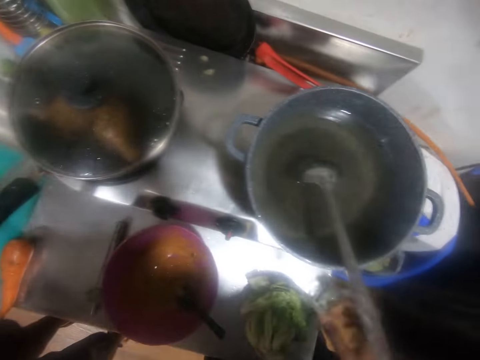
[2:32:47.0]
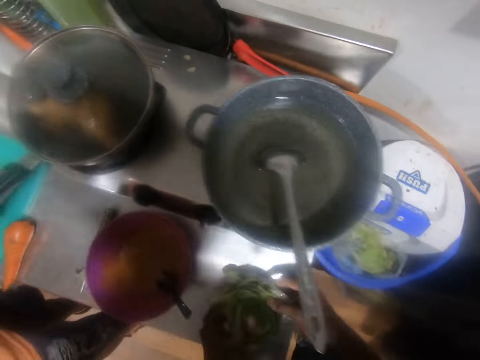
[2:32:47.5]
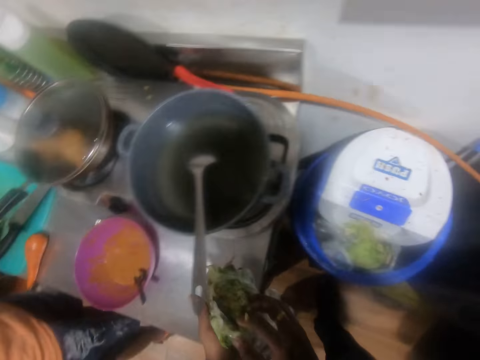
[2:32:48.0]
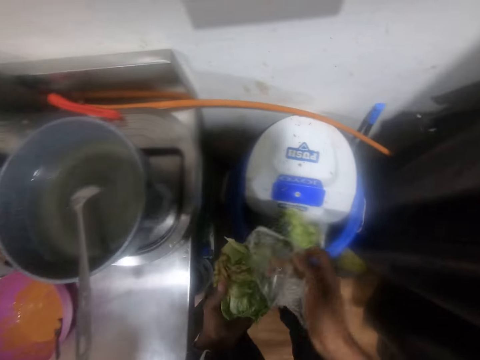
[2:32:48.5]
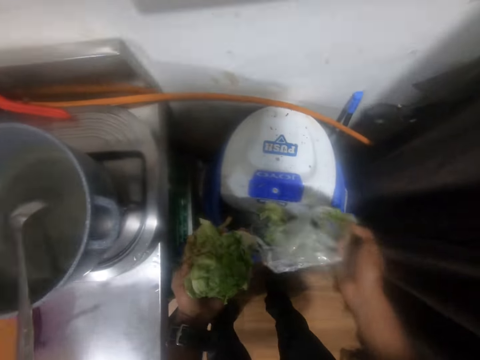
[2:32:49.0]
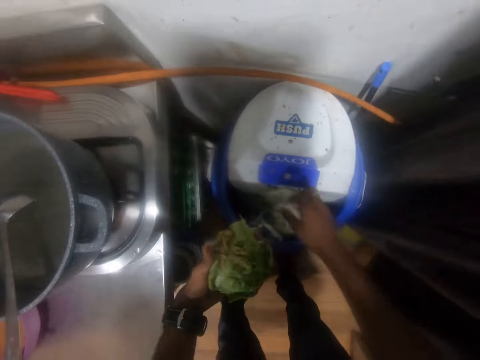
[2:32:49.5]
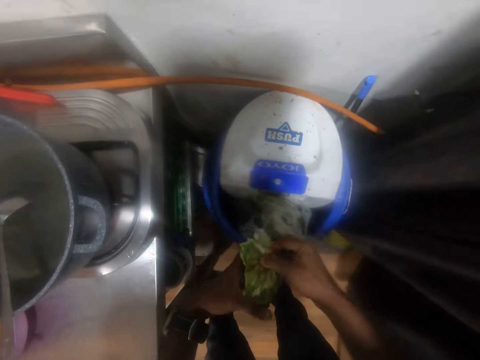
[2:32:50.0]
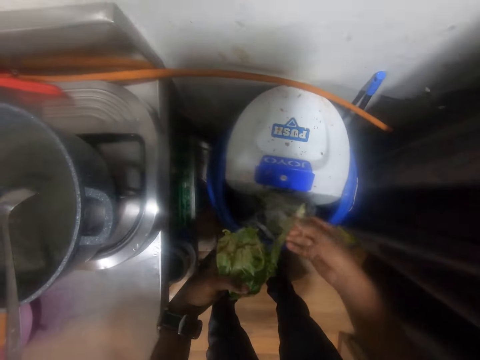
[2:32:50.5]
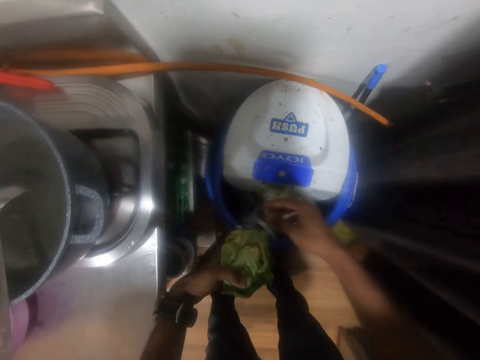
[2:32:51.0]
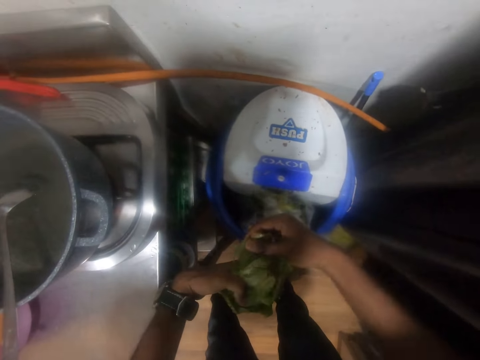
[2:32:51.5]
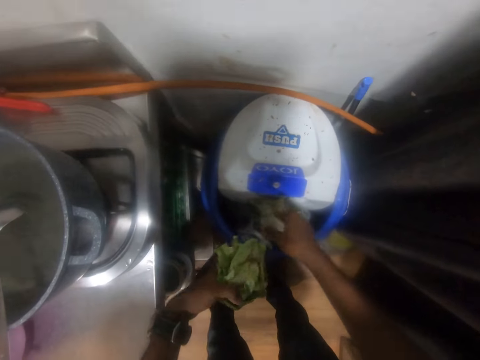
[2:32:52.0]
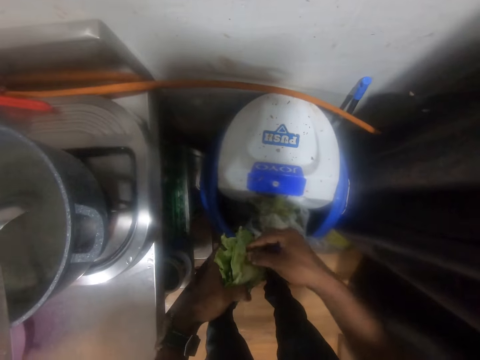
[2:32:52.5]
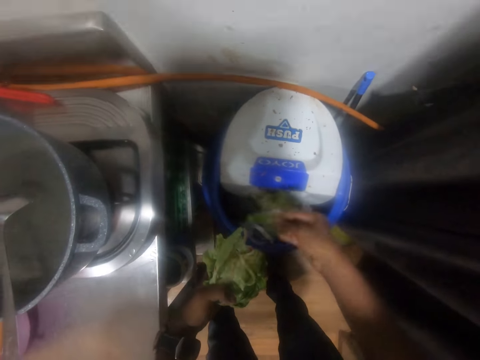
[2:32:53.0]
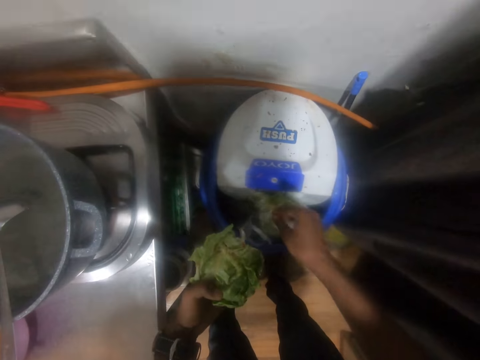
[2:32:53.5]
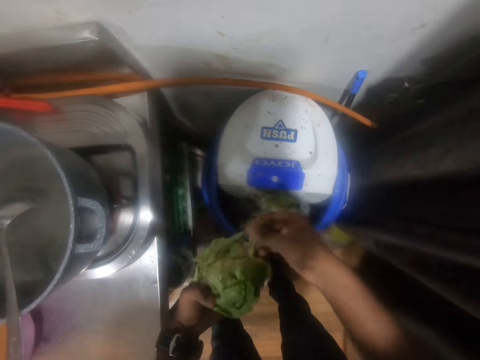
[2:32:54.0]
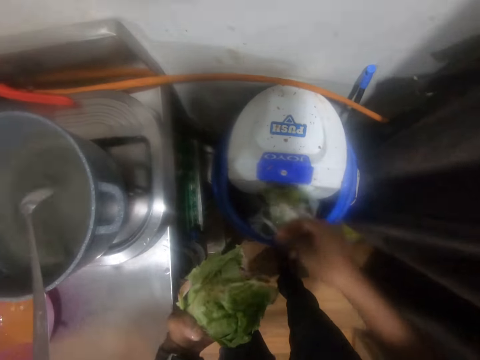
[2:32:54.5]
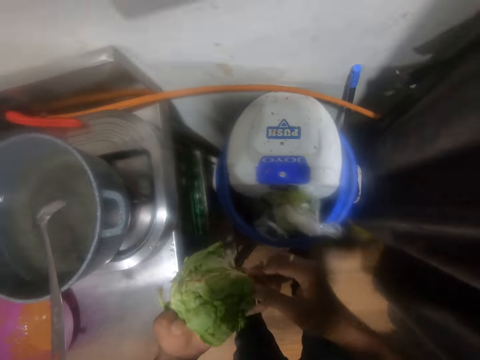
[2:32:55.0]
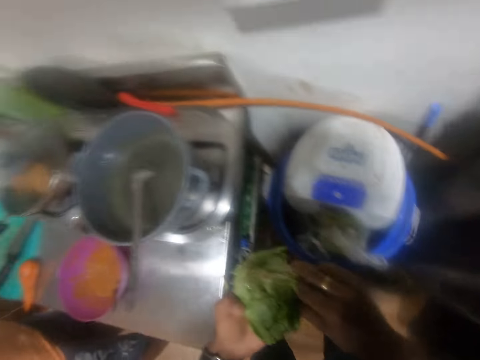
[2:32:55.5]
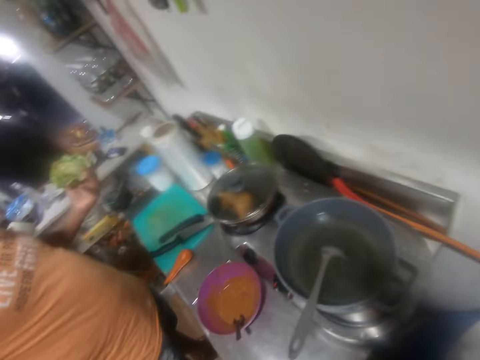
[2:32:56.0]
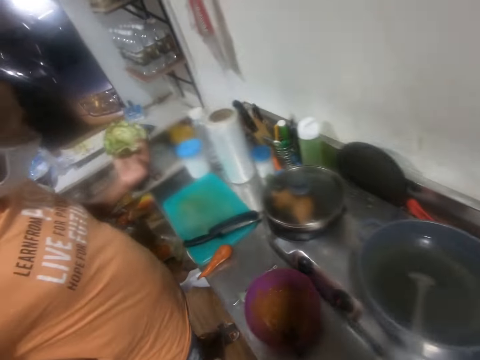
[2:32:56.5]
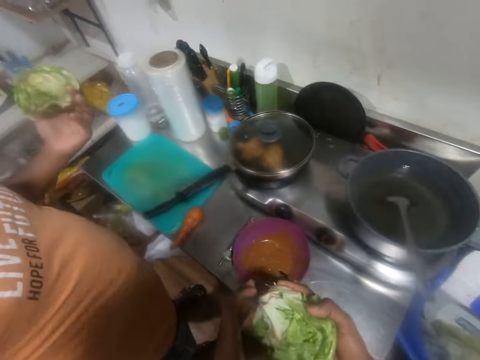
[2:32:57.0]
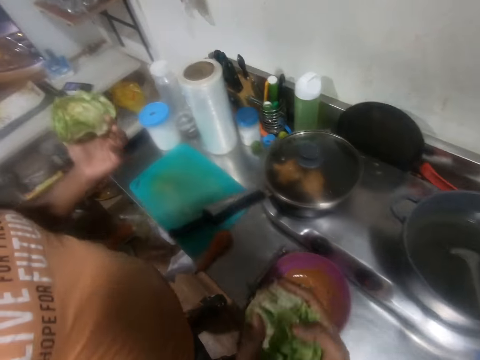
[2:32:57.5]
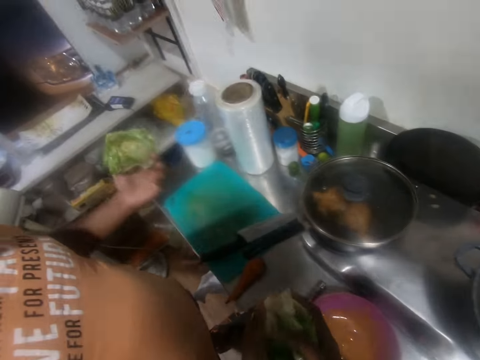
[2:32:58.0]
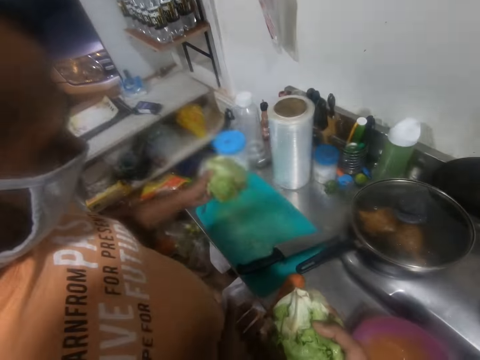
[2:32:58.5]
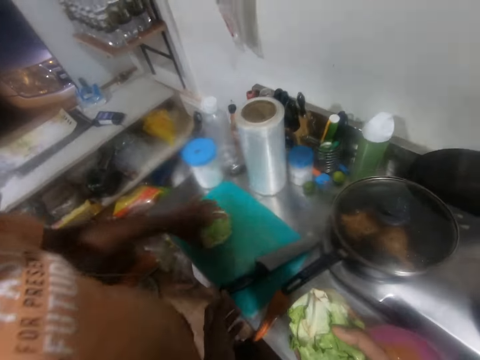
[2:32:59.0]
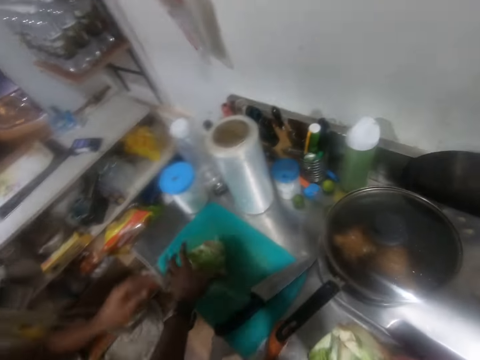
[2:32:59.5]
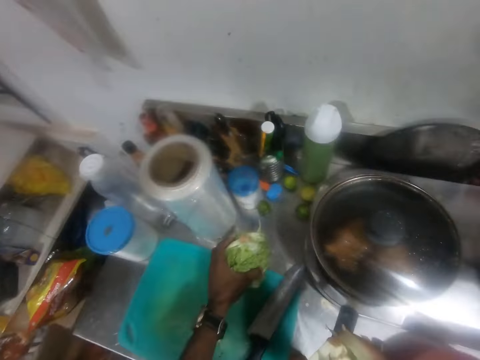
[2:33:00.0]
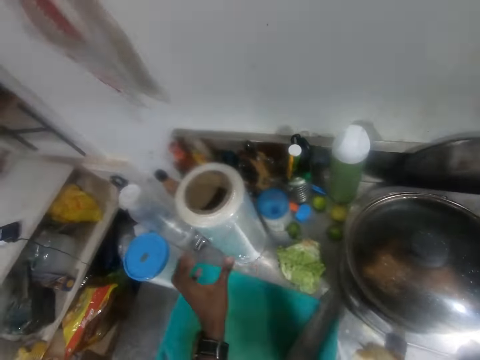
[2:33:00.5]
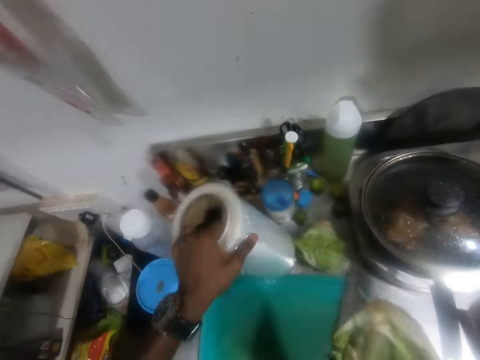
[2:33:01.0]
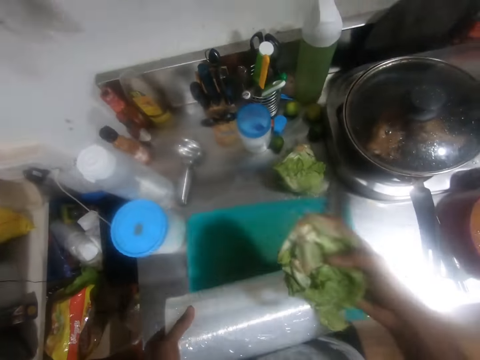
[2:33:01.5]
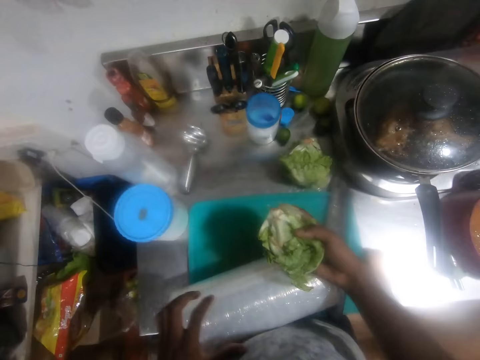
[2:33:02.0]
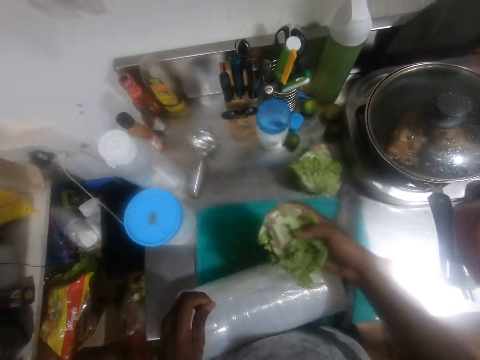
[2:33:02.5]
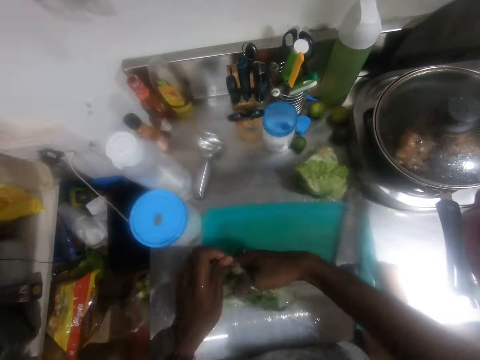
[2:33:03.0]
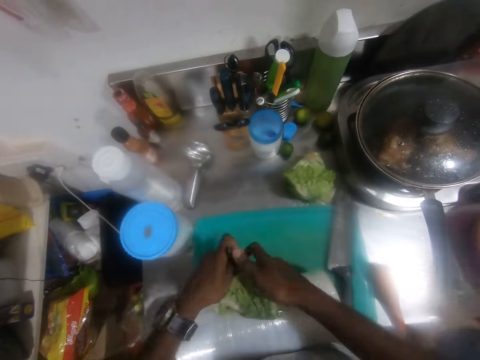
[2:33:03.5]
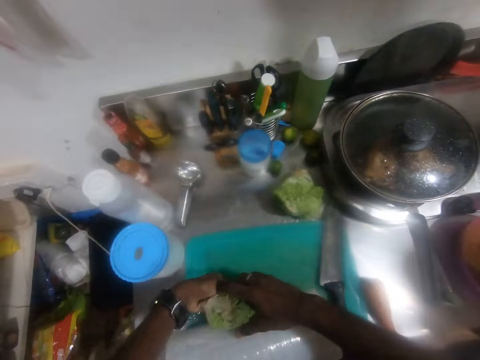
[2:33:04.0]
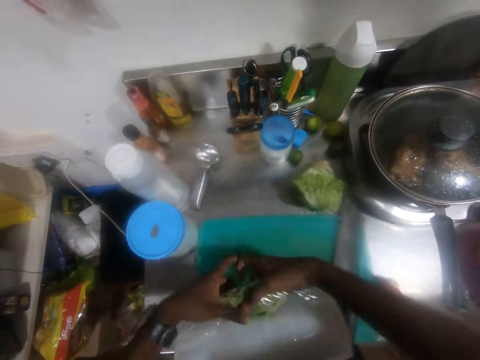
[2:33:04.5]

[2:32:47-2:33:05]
The camera wearer drops the cabbage piece on the chopping board on the kitchen counter with his left hand. He picks the cabbage piece from the kitchen sink with both hands. He removes some cling film from the cabbage piece with his right hand. He drops the cling film into the waste bin with his right hand. He peels the cabbage piece in his left hand with his right hand. He drops the cabbage peels in the waste bin with his right hand. He peels the cabbage piece in his left hand with his right hand. He drops the cabbage peels in the waste bin with his right hand. He peels the cabbage piece in his left hand with his right hand. He drops the cabbage peels in the waste bin with his right hand. He peels the cabbage piece in his left hand with his right hand. He drops the cabbage peels in the waste bin with his right hand. A man holds the cabbage. The man drops the cabbage on the chopping board on the kitchen counter with his left hand. The camera wearer picks the cabbage piece from the chopping board on the kitchen counter with his left hand. He drops the cabbage piece on the kitchen counter with his left hand. He picks the roll of cling film from the kitchen counter with his left hand. He drops the roll of cling film on the chopping board on the kitchen counter with his left hand. He pulls the cling film. He wraps the piece of cabbage with the cling film on the chopping board on the kitchen counter with both hands.

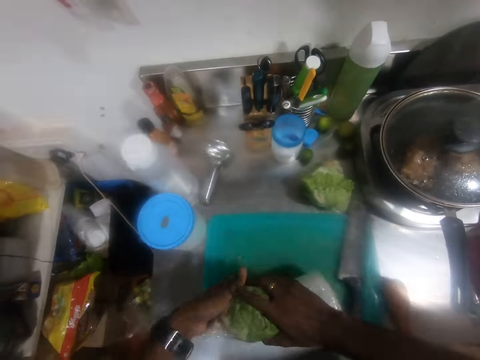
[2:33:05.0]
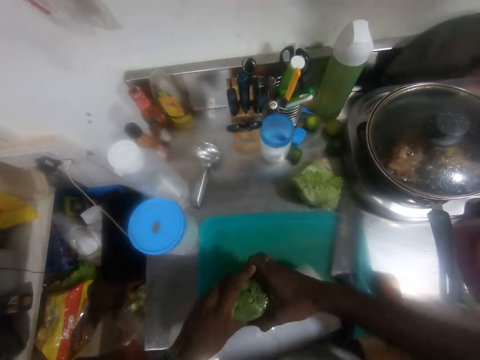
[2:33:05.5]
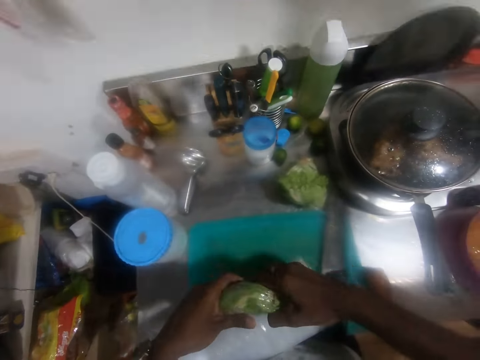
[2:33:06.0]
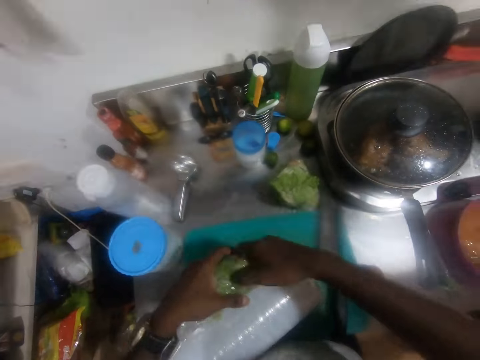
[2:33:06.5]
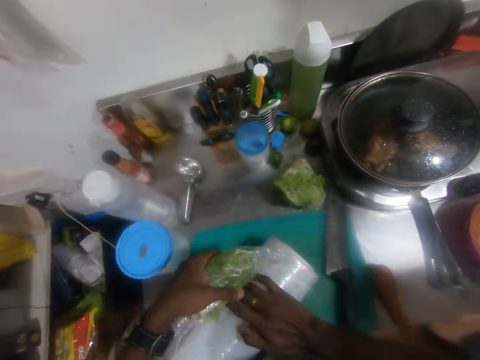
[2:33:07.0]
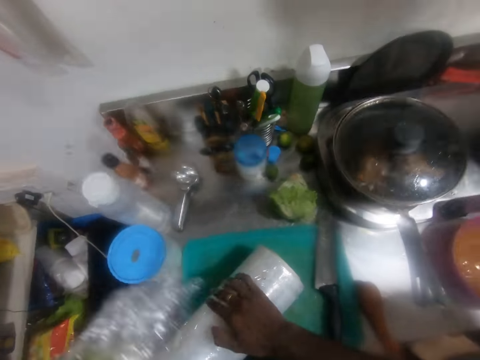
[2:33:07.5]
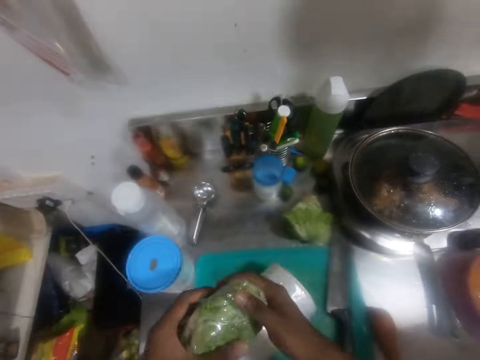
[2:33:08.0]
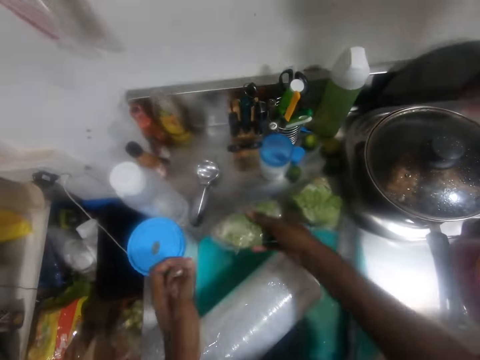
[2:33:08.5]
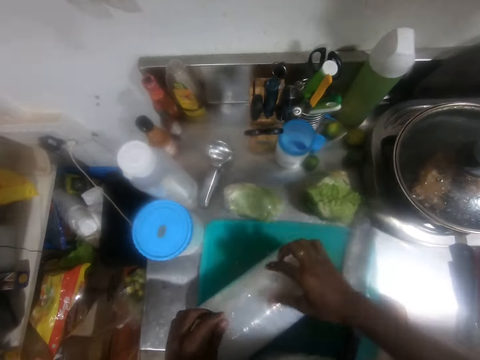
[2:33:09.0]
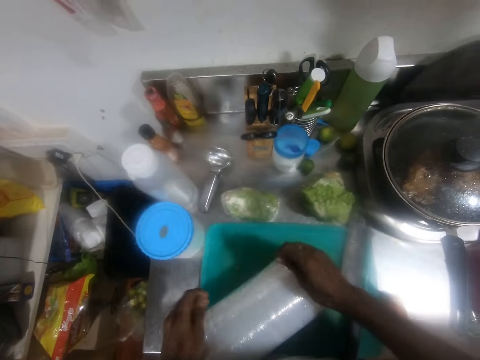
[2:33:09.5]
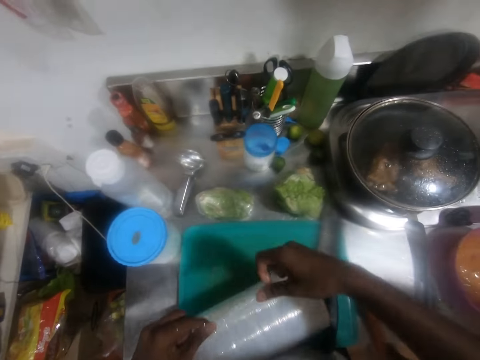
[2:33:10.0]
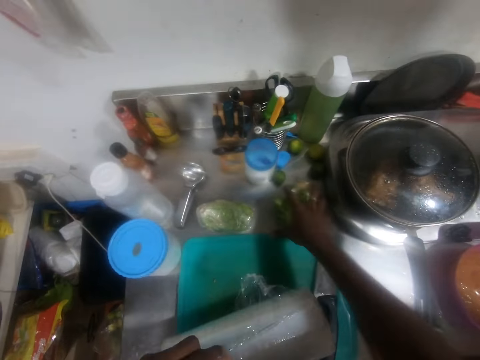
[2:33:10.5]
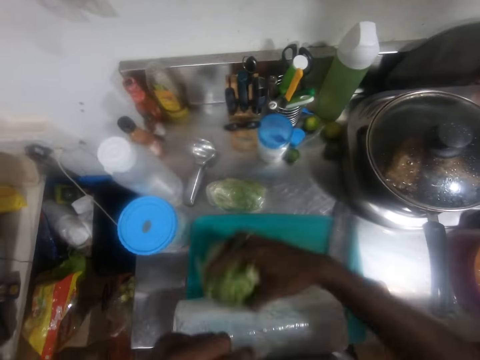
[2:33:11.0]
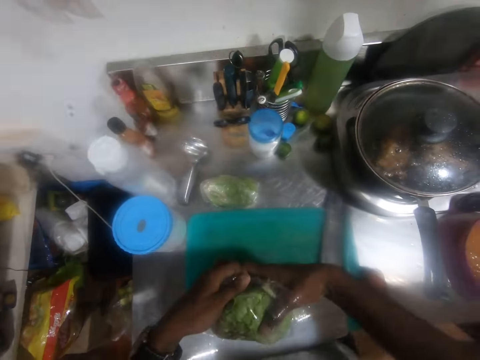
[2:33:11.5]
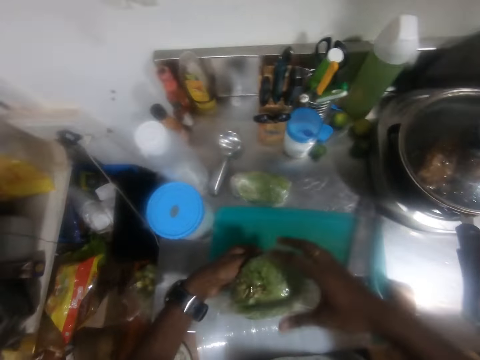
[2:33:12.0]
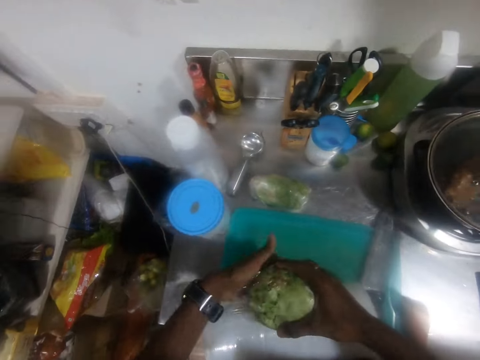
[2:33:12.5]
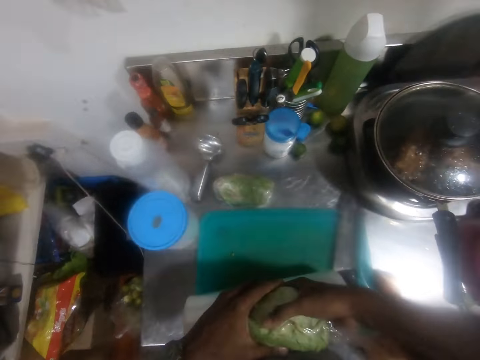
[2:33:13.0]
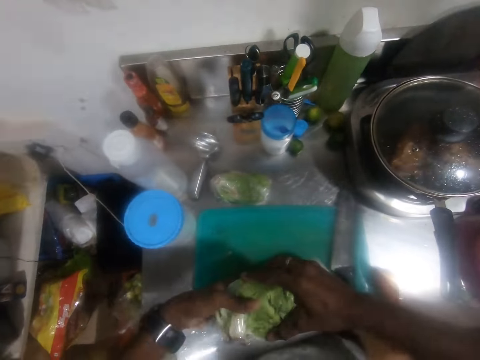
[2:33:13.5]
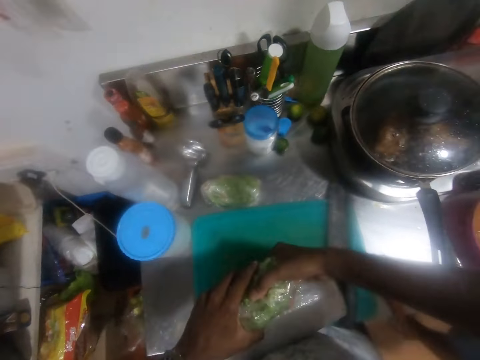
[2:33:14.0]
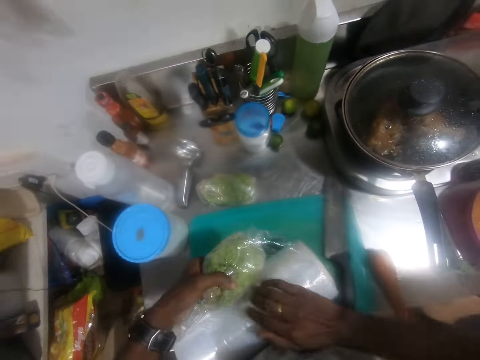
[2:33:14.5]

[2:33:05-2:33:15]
The camera wearer tears the cling film with both hands. He holds the cabbage or lettuce with both hands. He wraps the lettuce with the cling film. He drops the cabbage on the kitchen counter with his left hand. He unrolls some cling film from the roll of cling film on the chopping board on the kitchen counter with both hands. He picks the cabbage from the kitchen counter with his right hand. He wraps the piece of cabbage with the cling film on the chopping board on the kitchen counter with both hands.
